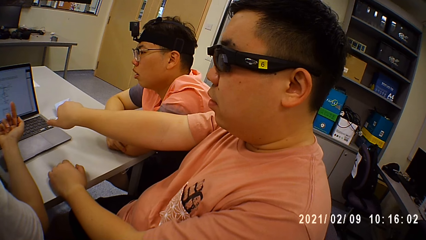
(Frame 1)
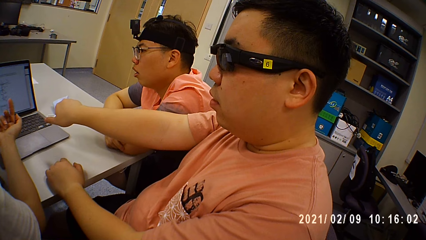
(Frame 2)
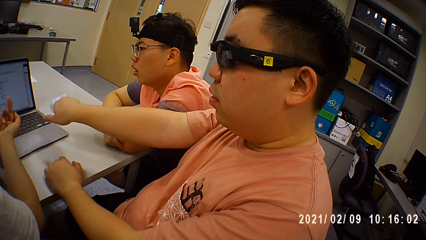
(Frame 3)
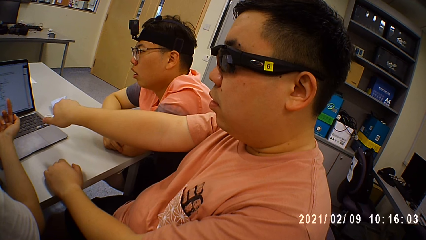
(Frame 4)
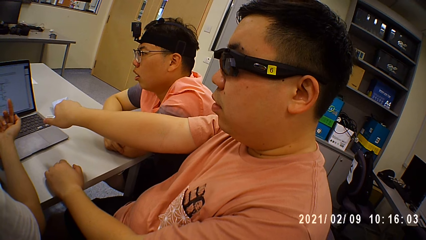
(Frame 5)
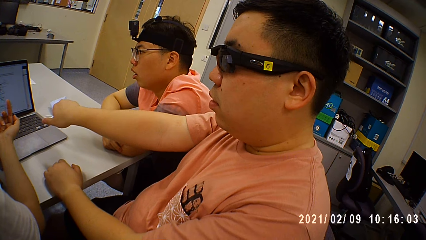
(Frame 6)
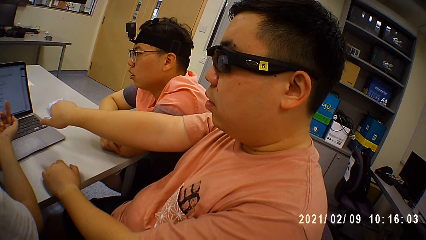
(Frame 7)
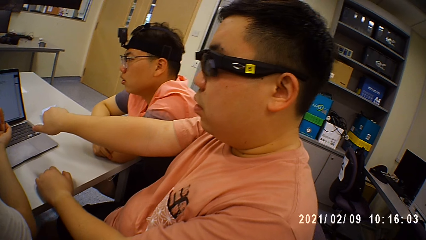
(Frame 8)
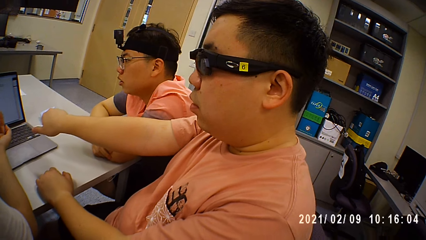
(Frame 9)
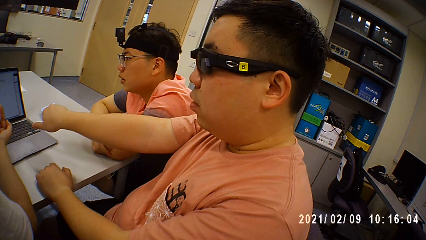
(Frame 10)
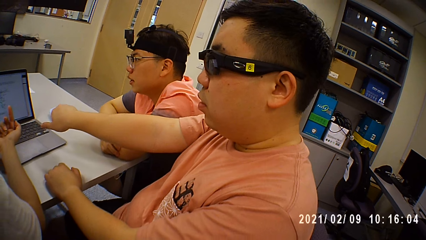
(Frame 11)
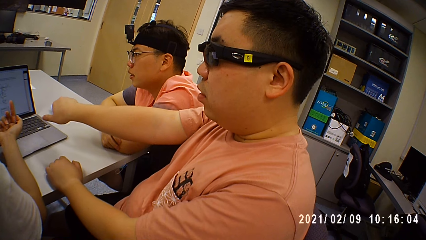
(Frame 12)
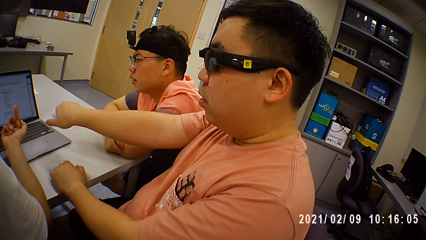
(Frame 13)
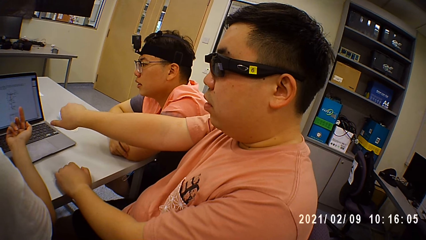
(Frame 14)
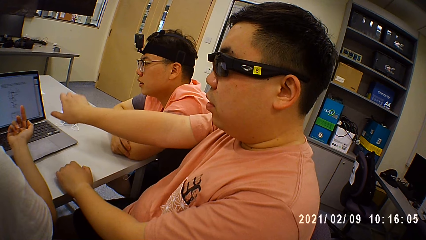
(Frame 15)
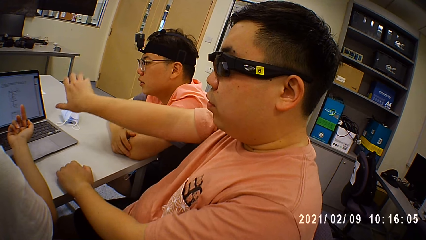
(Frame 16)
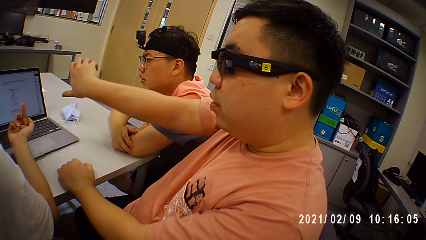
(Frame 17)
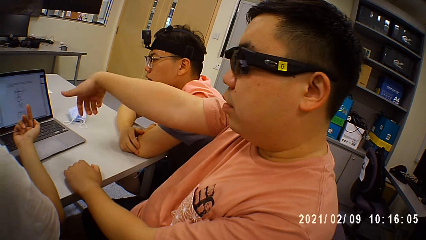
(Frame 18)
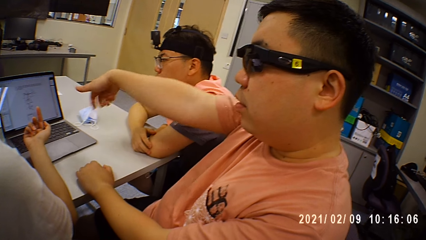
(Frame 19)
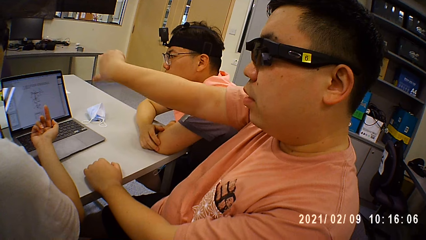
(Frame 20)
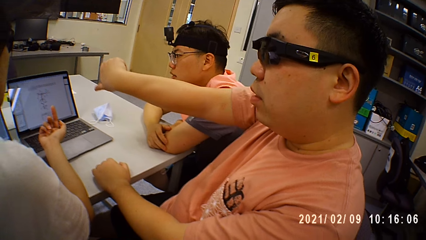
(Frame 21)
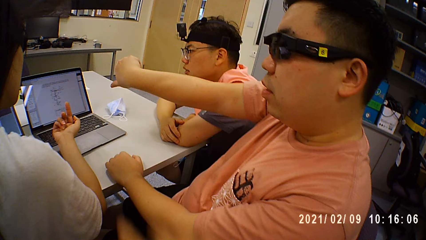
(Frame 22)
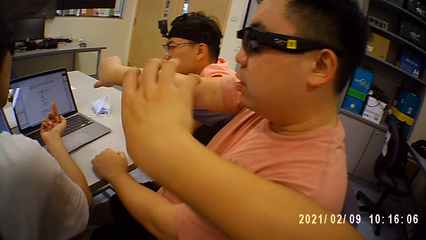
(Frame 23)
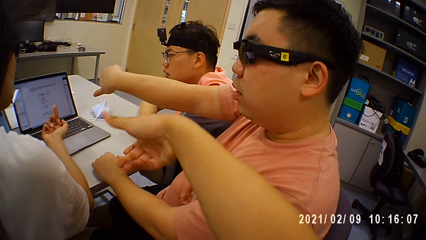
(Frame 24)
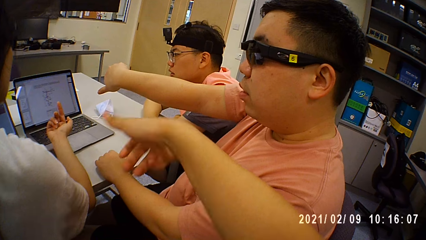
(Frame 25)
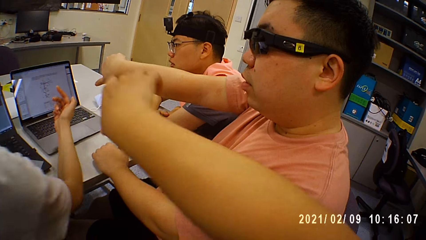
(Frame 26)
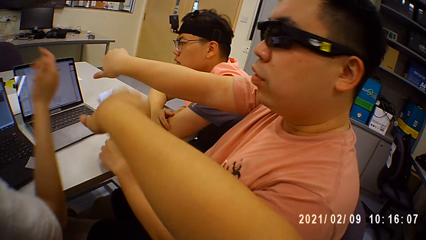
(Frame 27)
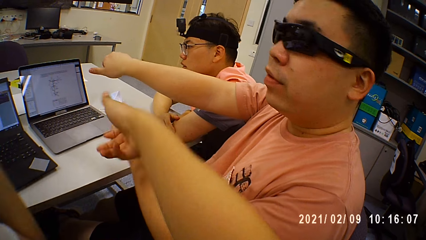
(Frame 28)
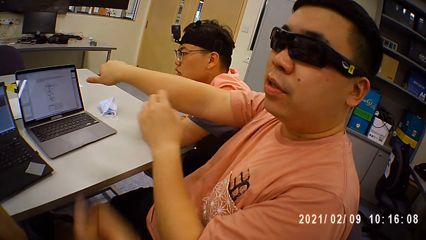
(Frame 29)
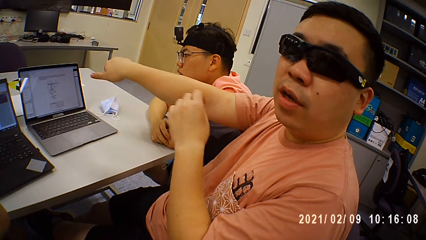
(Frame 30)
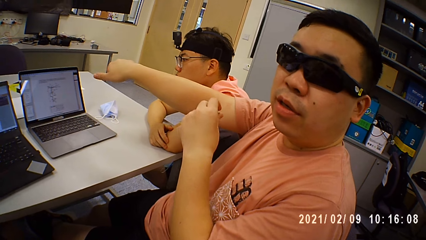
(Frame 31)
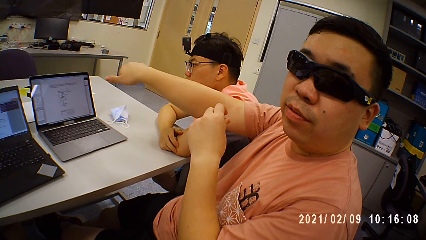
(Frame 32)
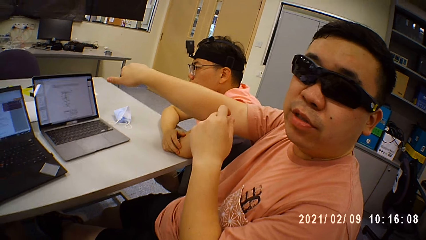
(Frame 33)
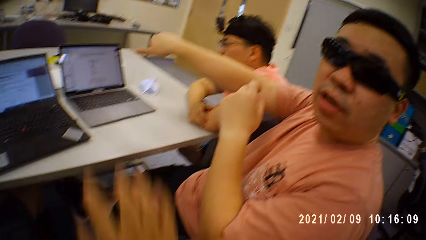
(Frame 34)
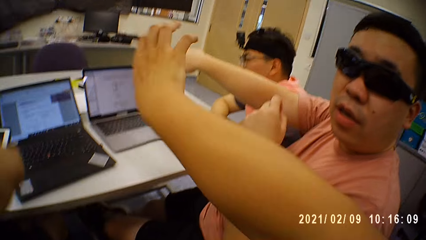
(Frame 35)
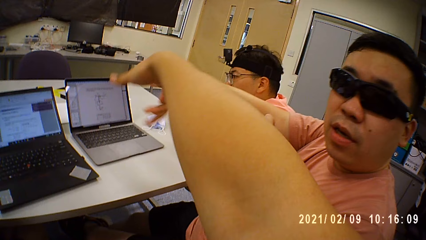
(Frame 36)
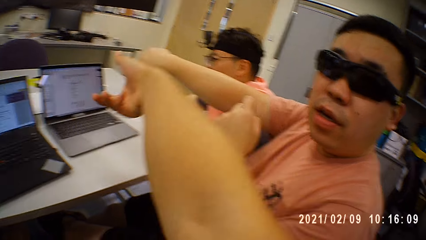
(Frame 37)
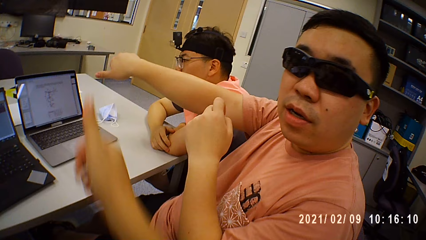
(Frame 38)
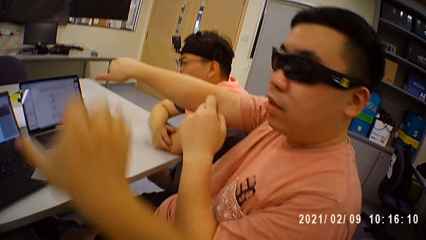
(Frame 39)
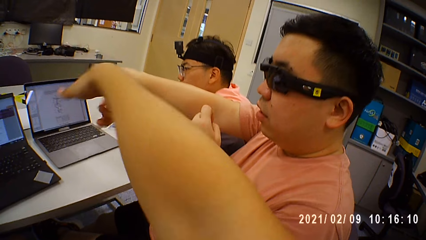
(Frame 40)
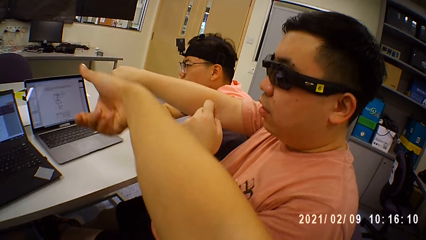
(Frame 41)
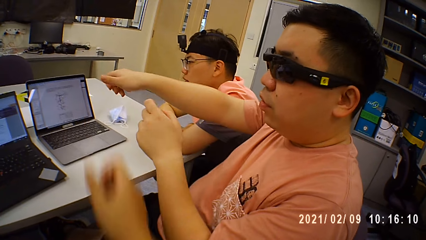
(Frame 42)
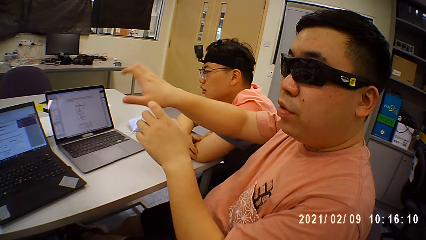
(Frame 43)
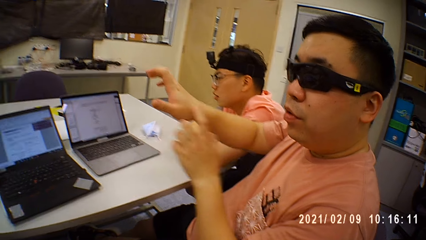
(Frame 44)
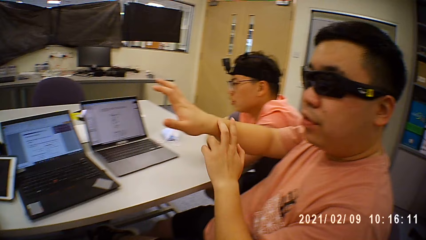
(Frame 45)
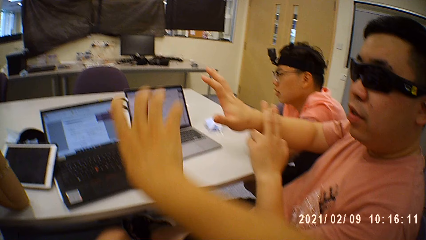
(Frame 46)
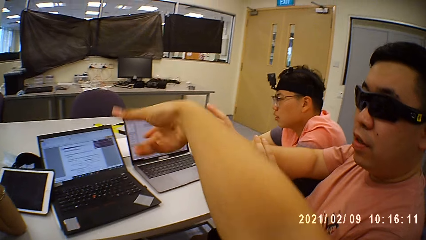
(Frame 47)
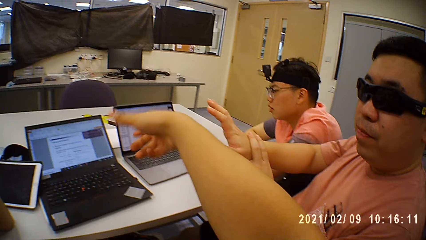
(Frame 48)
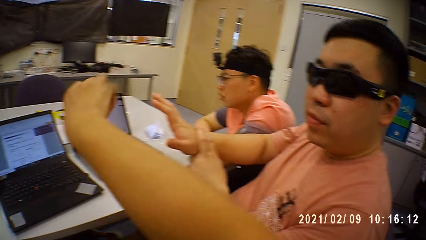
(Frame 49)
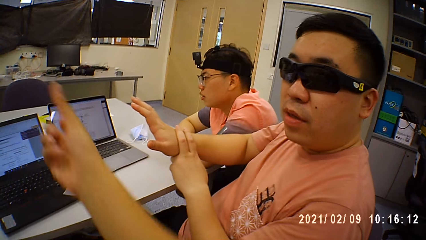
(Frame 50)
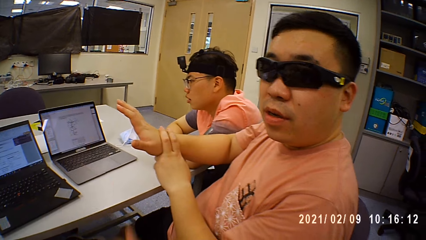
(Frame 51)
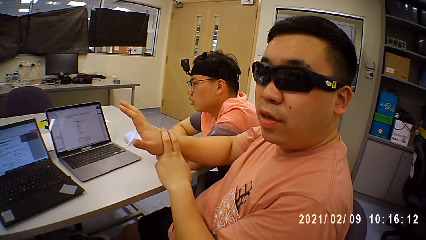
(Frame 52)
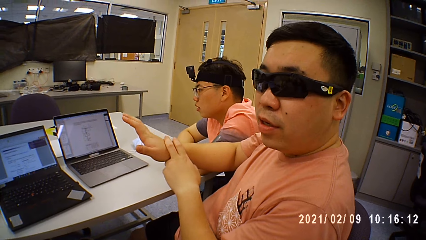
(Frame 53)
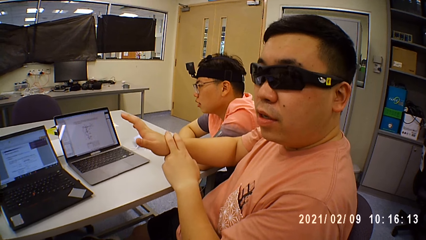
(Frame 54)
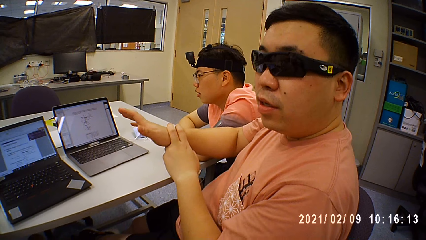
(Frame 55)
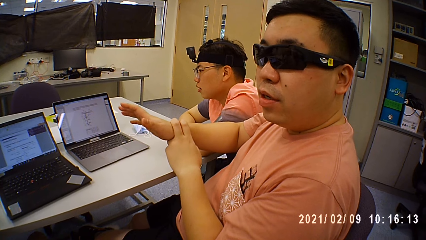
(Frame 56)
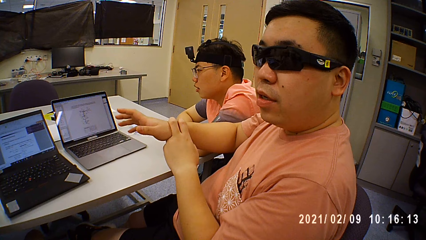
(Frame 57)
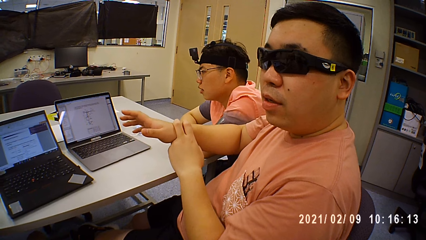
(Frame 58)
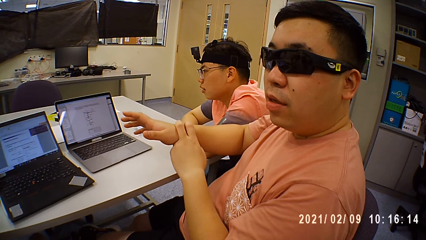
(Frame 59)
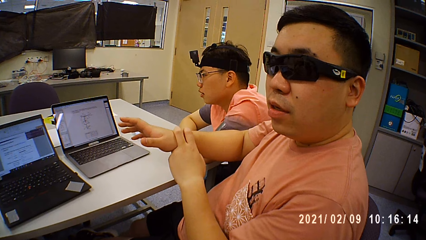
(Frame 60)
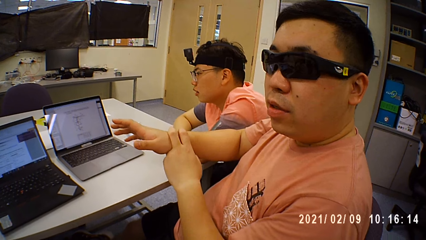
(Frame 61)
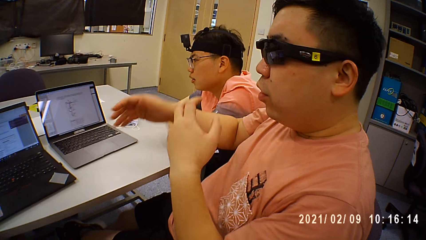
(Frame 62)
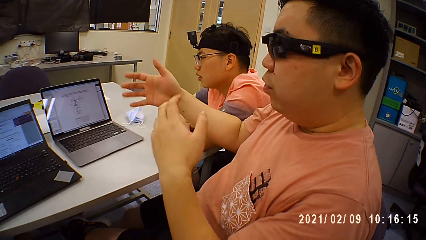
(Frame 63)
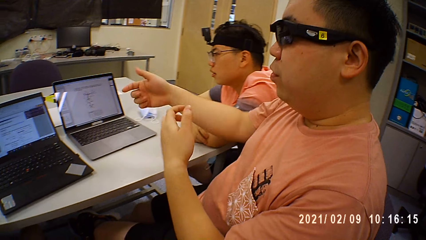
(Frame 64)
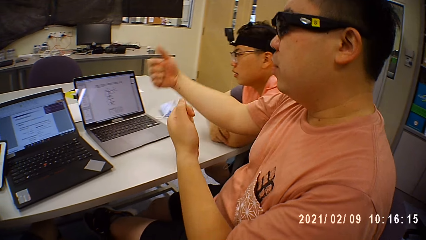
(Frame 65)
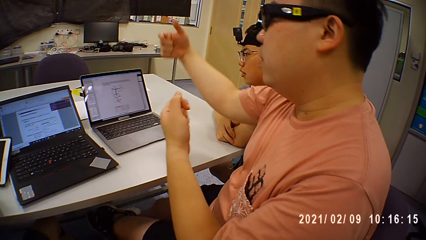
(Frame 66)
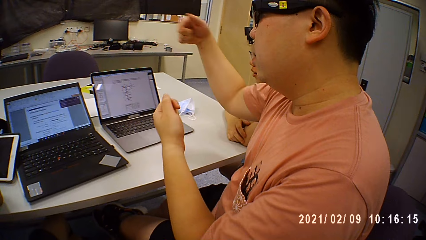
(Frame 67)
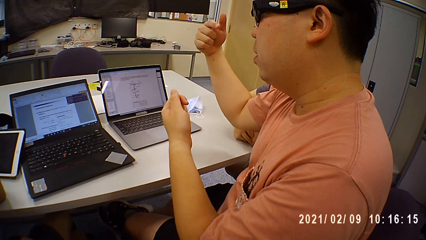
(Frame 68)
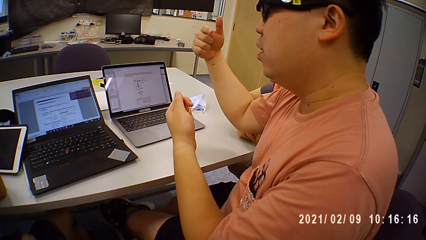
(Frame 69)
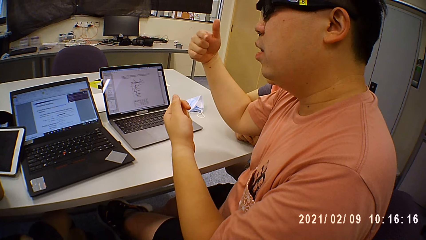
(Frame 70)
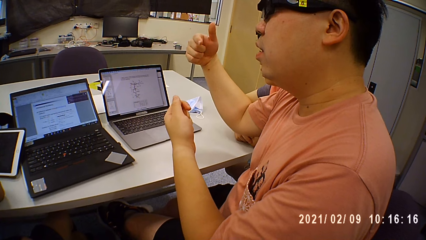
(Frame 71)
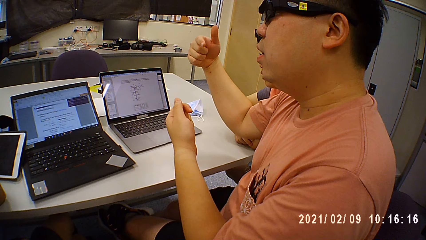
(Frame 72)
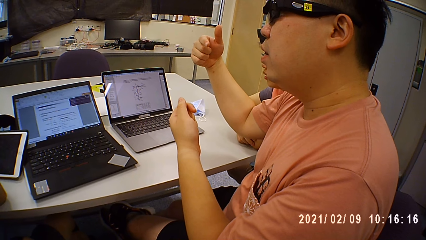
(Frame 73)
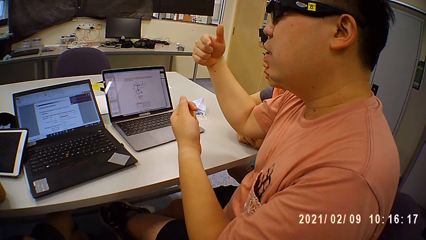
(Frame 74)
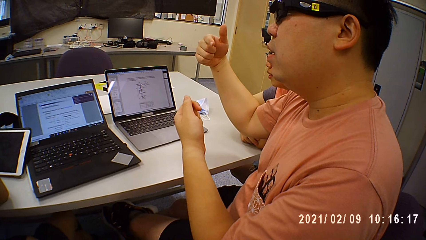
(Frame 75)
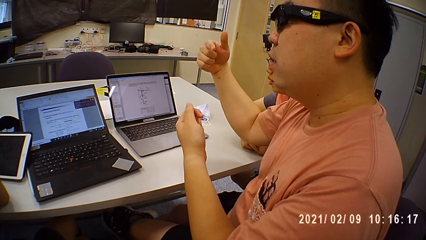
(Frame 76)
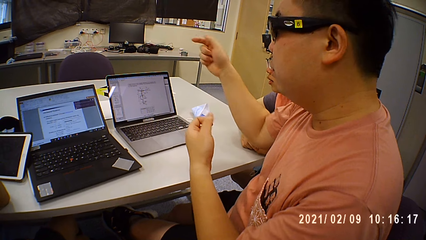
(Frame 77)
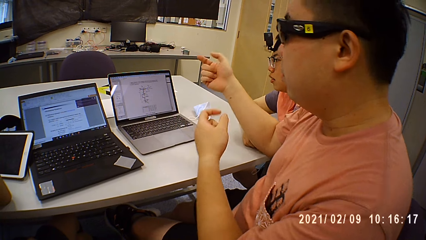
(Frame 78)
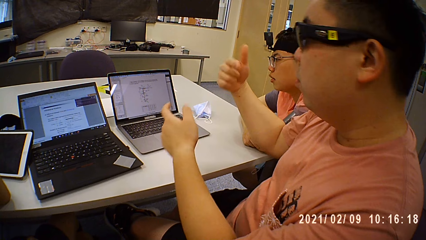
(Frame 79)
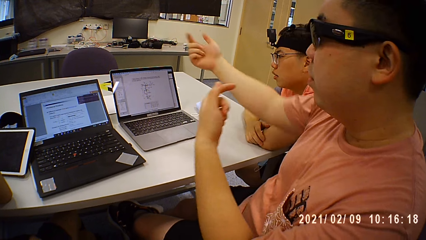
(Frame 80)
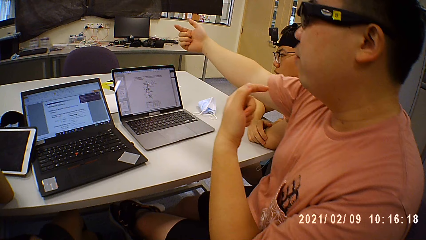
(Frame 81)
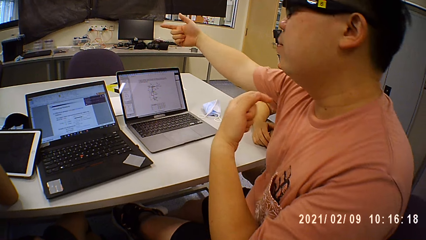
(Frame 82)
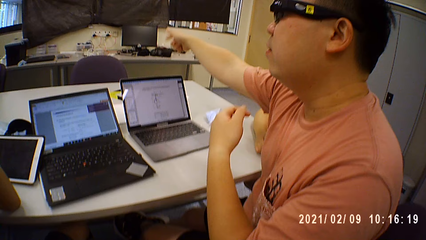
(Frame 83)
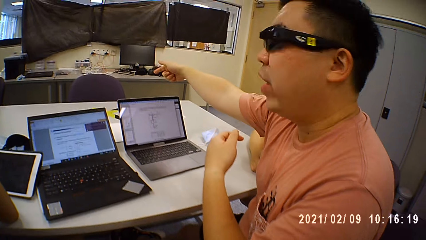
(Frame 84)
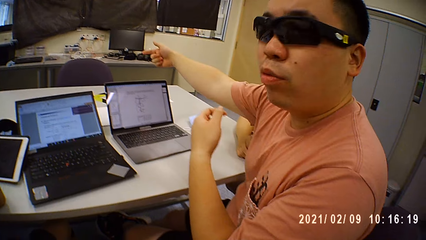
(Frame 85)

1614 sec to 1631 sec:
The camera wearer twists an arm. They talk to a person.
